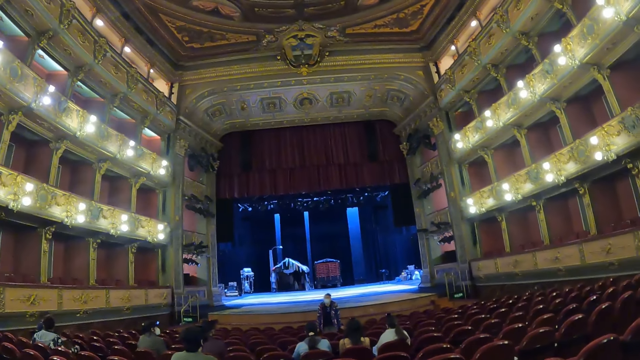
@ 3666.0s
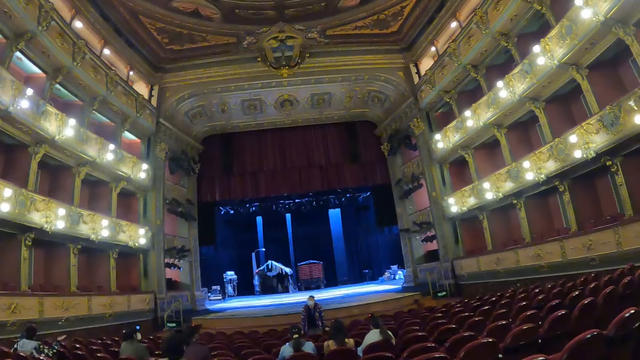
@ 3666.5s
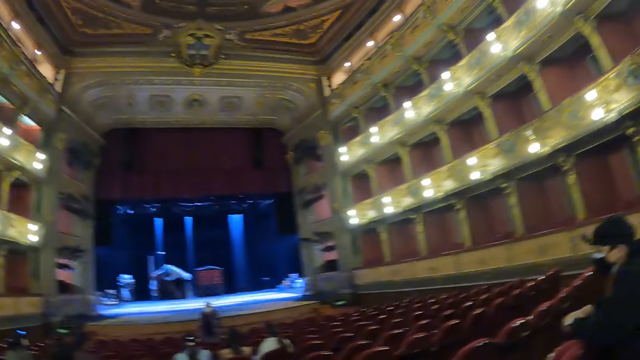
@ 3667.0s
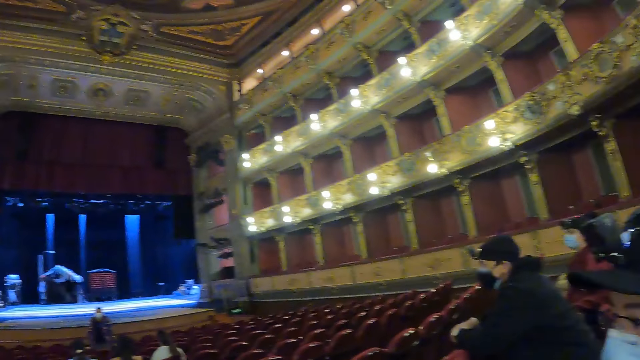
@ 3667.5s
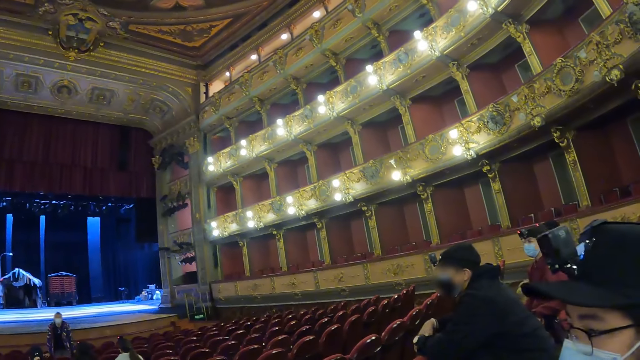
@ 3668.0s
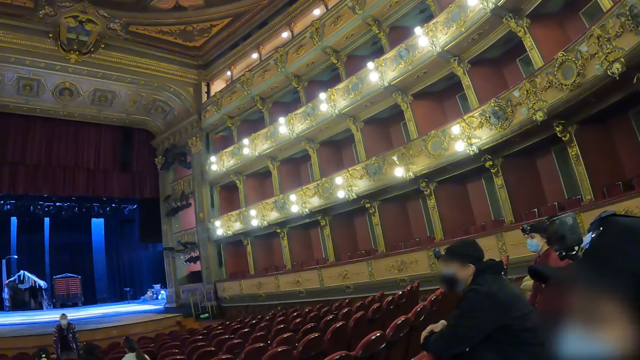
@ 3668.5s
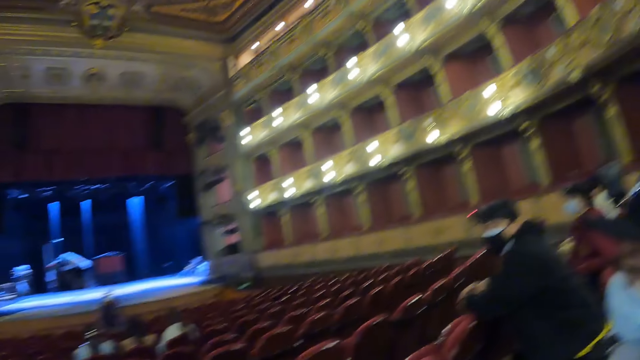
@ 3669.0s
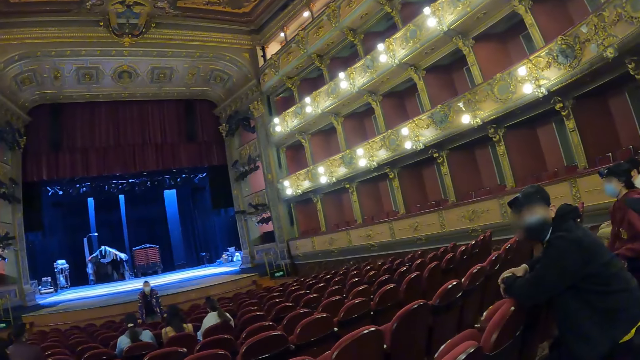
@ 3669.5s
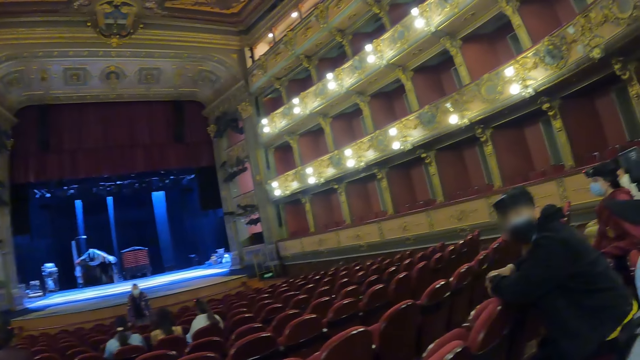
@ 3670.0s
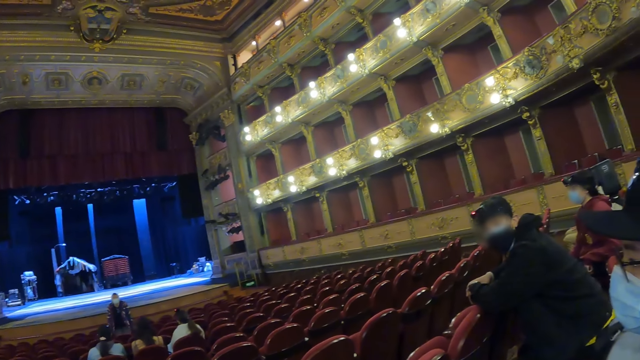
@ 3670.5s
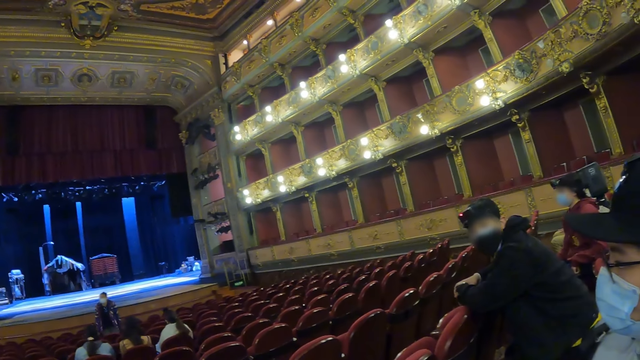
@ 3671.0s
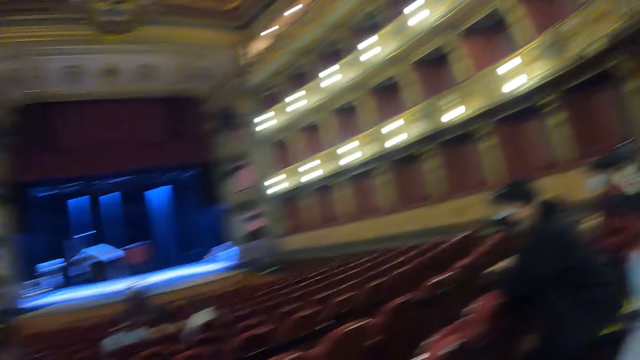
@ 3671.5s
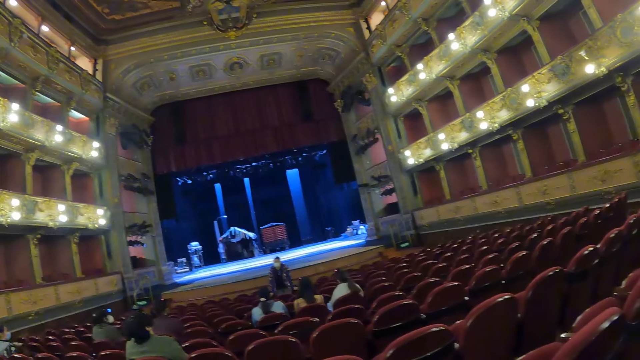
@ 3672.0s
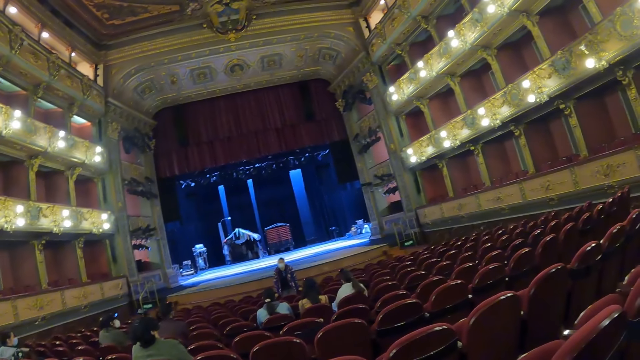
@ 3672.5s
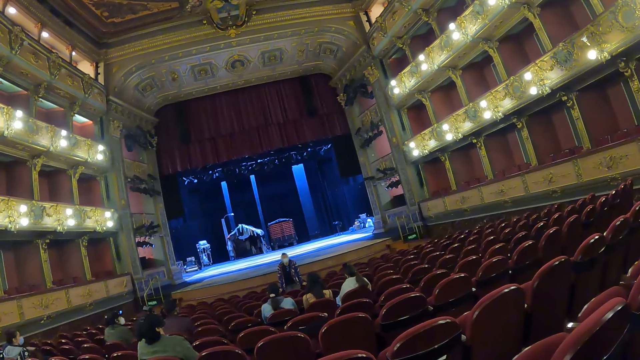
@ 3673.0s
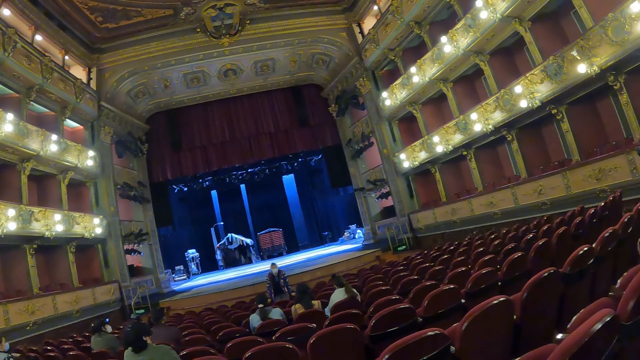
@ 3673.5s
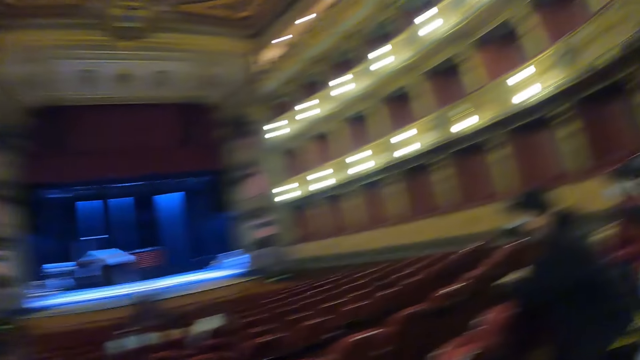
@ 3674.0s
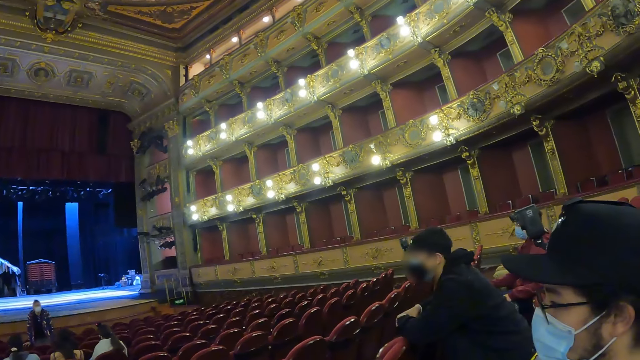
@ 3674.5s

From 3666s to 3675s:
The camera wearer looks at a man. They interact with the man. They look around.

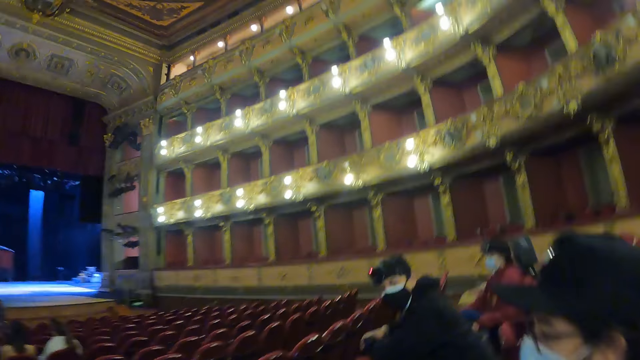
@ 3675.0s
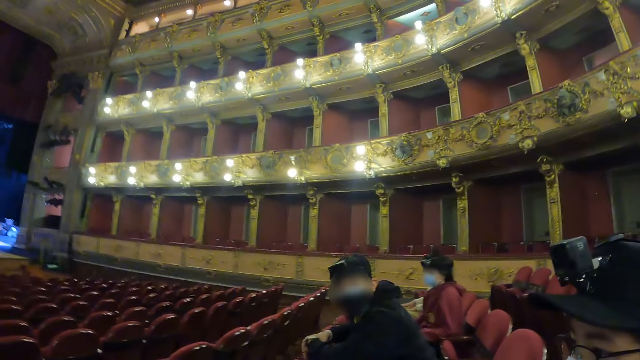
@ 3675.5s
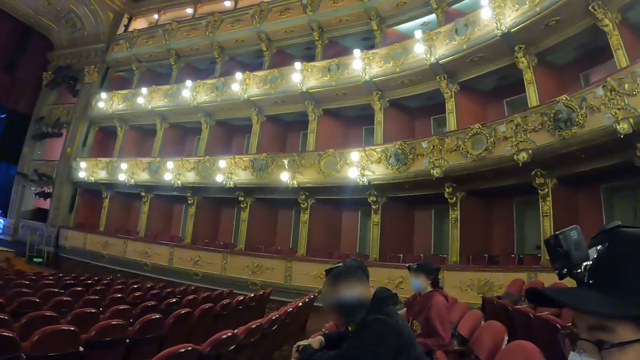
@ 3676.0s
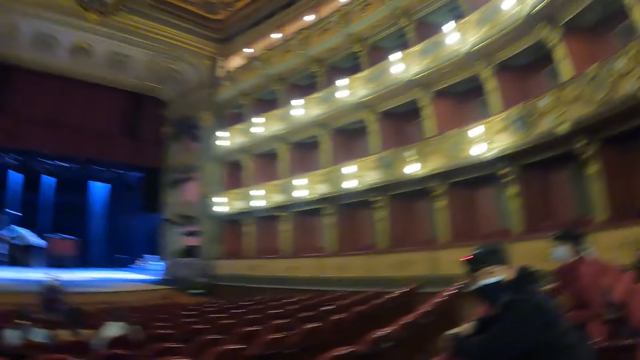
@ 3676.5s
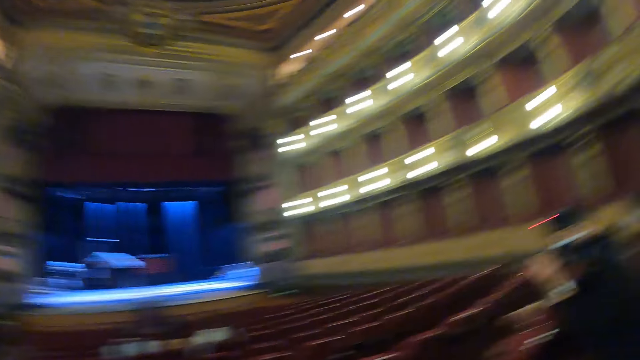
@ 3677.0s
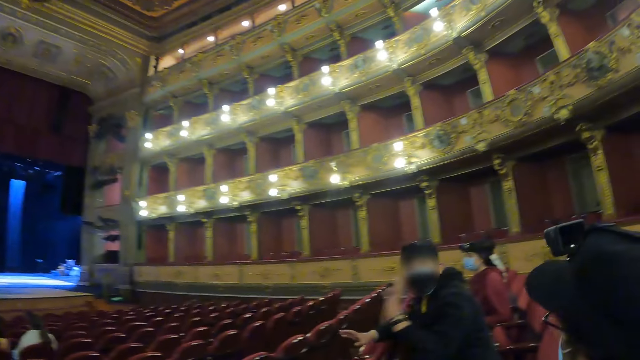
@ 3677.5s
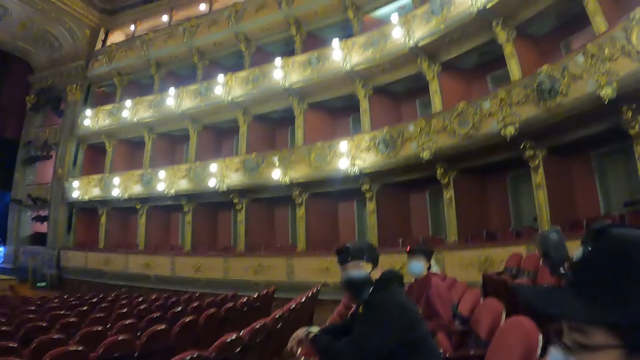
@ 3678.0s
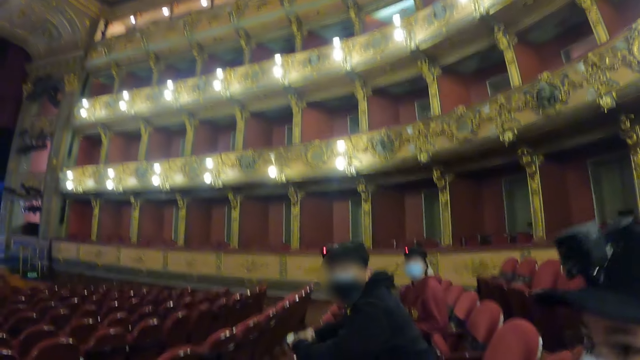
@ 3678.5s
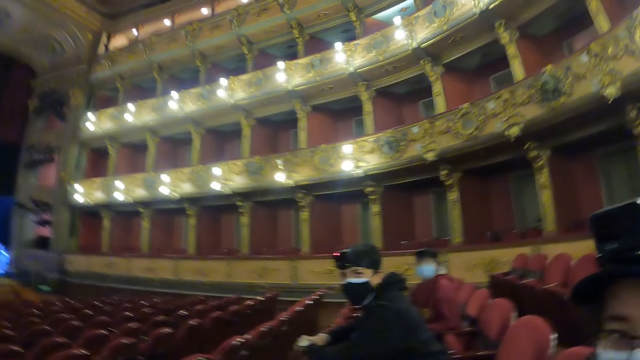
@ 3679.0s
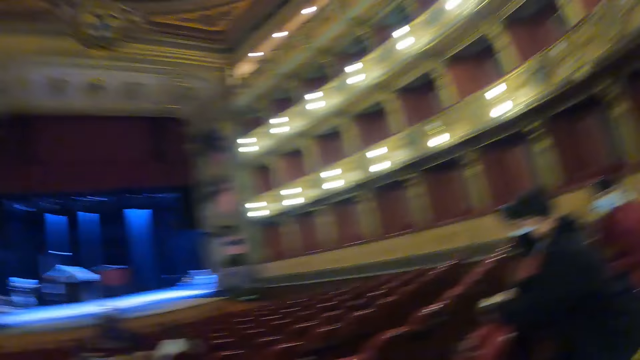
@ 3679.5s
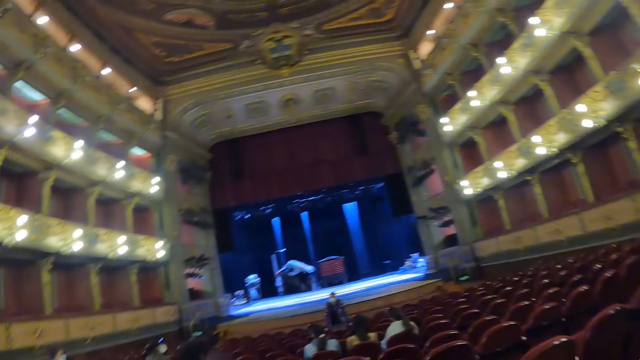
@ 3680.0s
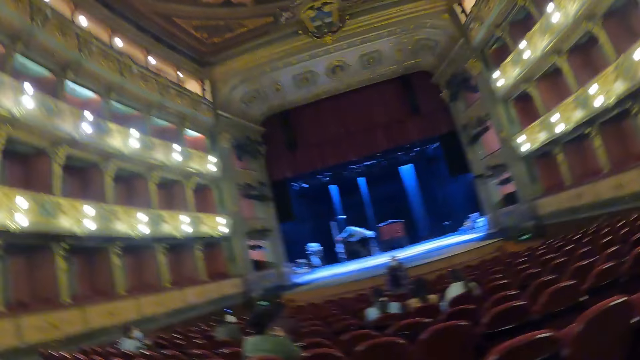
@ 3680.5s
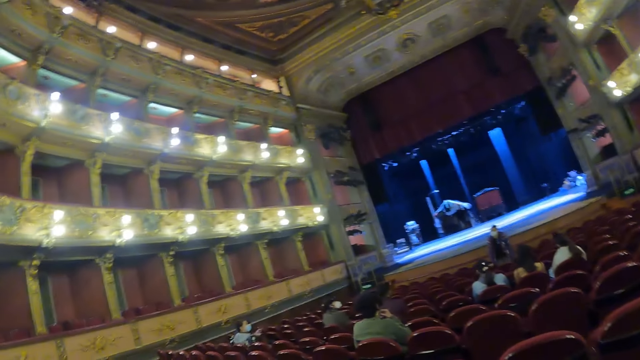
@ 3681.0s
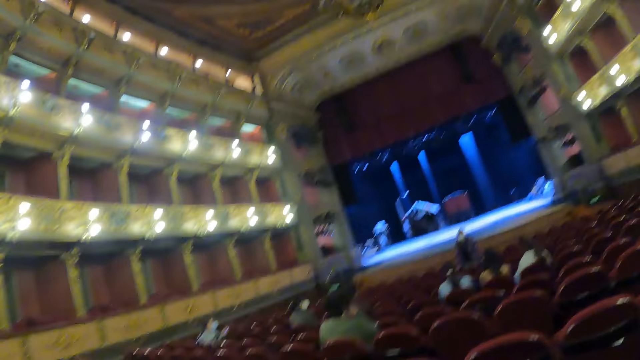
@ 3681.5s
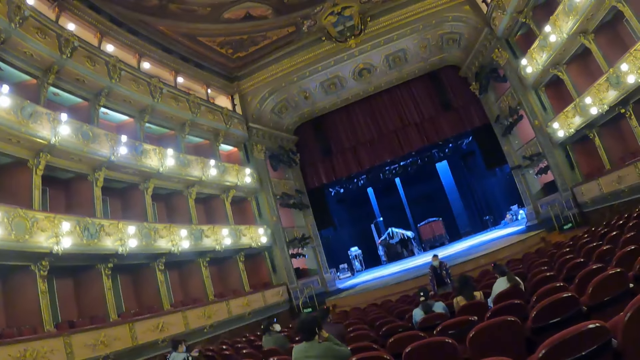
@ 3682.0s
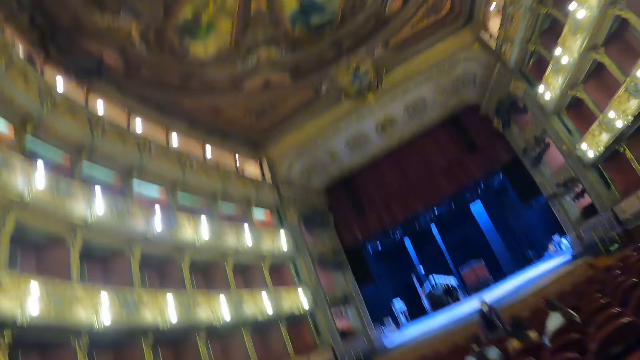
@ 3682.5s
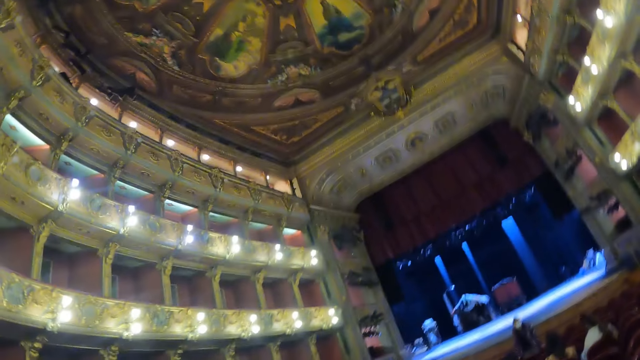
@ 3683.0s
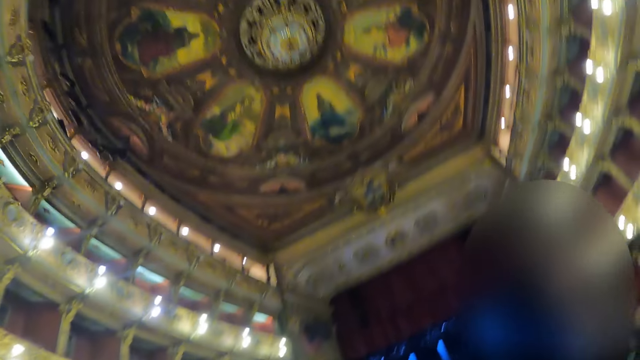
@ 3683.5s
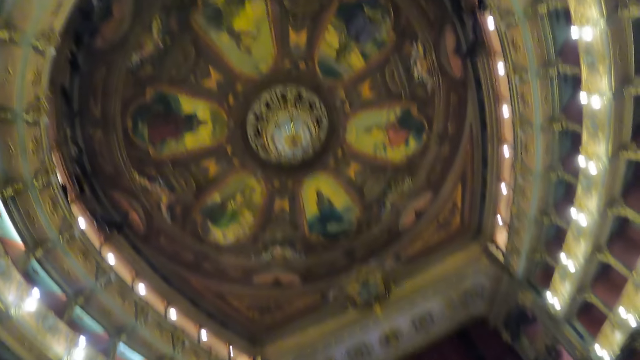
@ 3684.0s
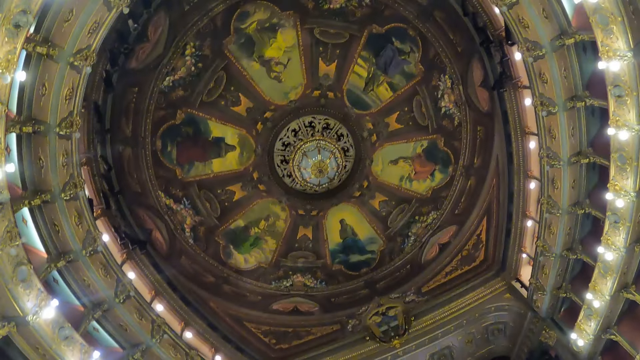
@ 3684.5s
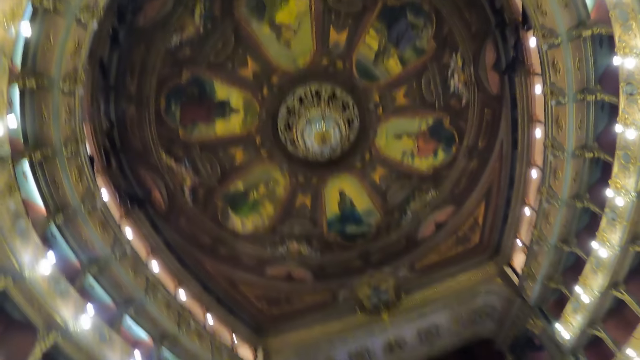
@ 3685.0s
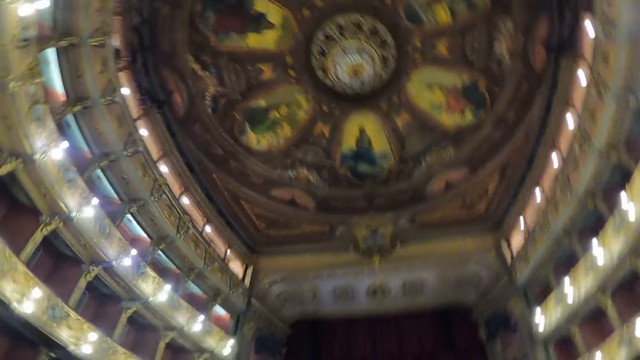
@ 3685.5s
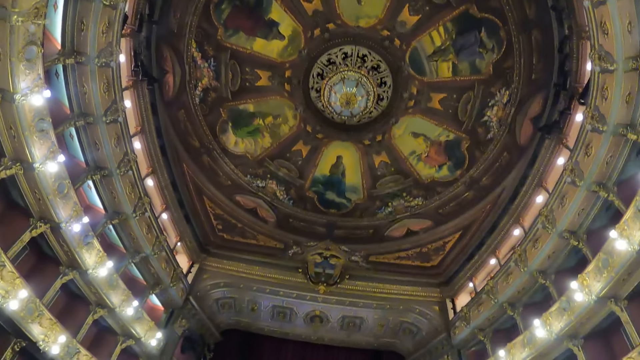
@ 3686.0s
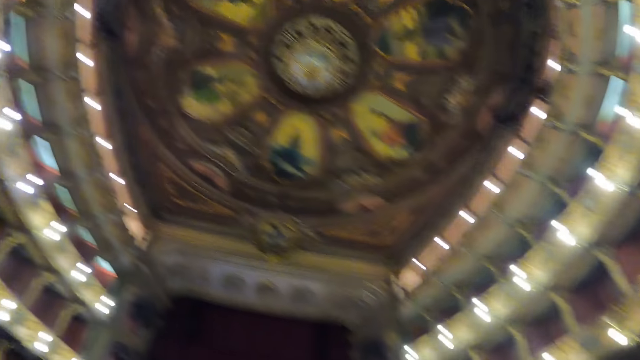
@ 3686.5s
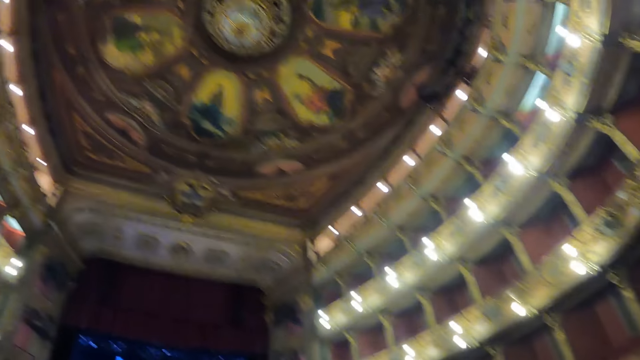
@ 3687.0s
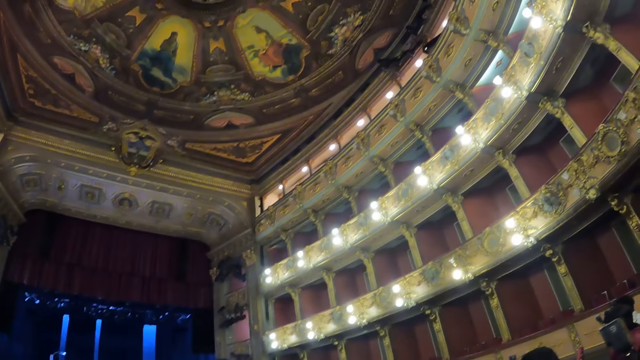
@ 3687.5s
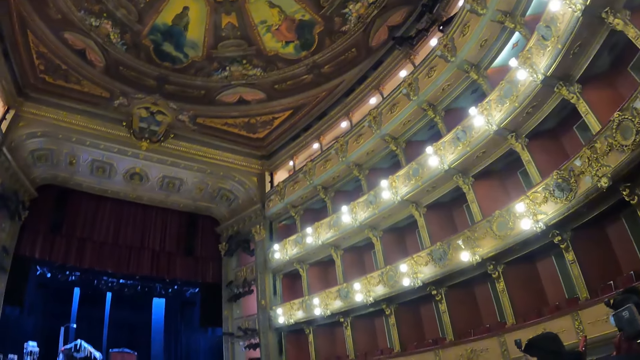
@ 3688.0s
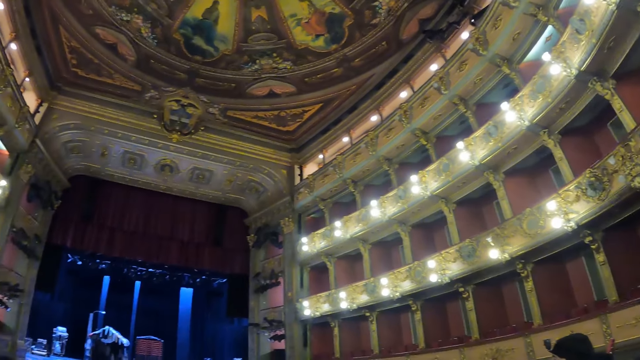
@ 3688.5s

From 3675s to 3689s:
The camera wearer interacts with a man. They look around. They interact with the man. They look around. They look up to the ceiling.
